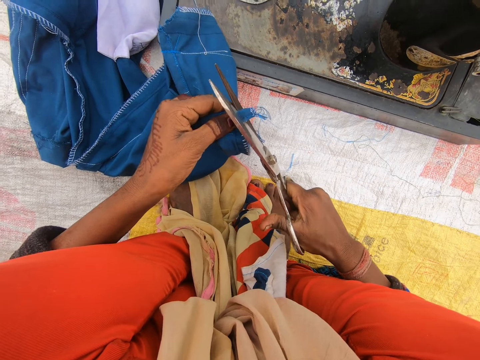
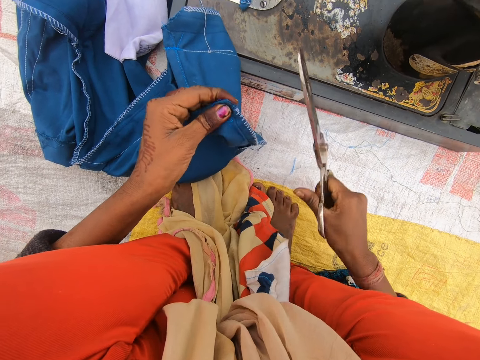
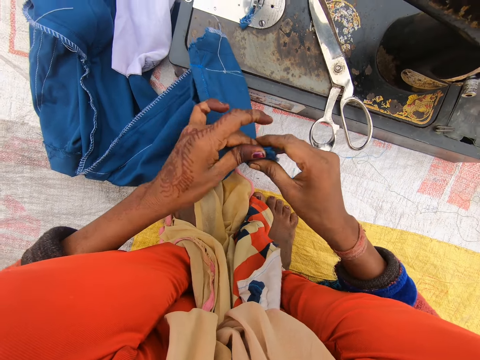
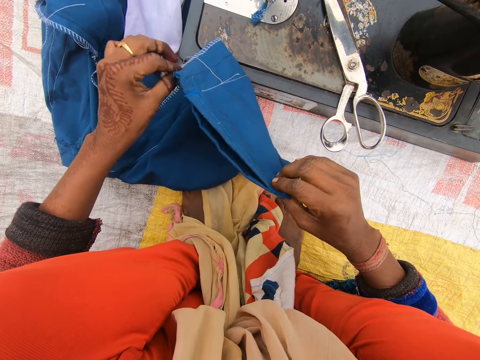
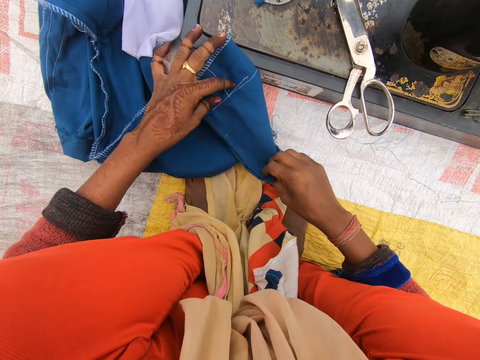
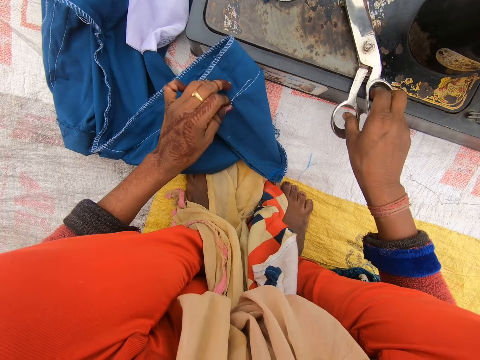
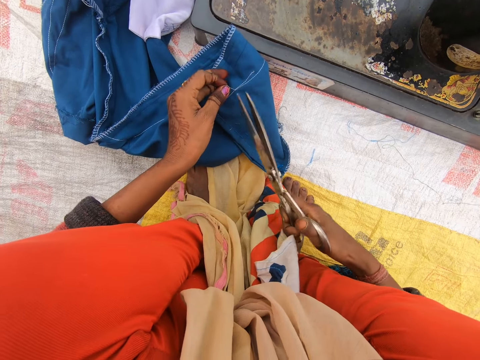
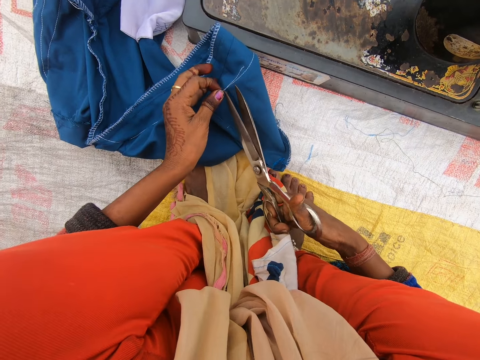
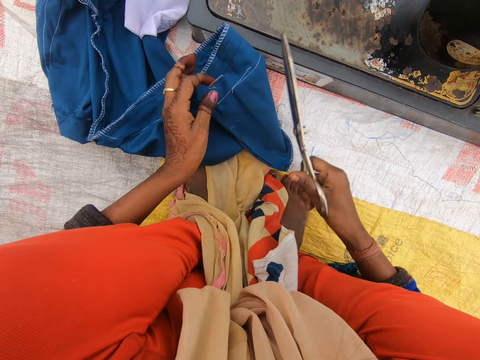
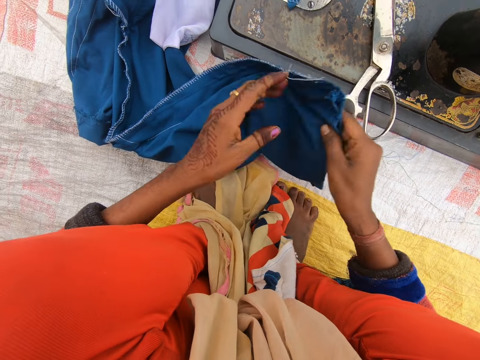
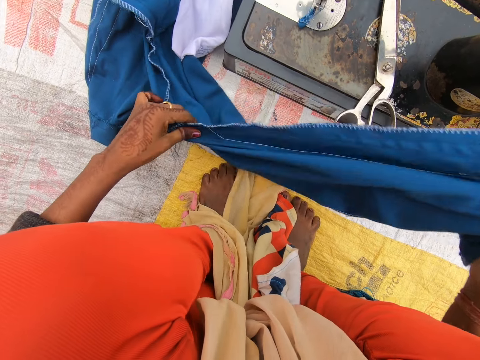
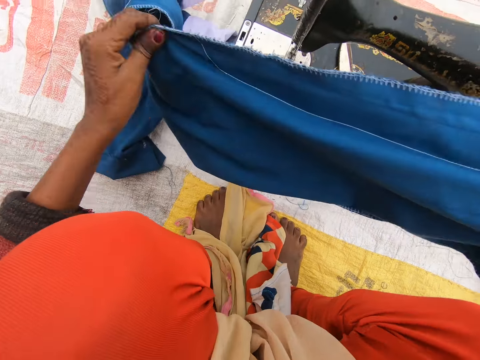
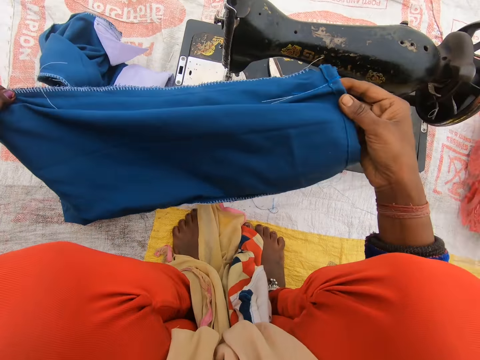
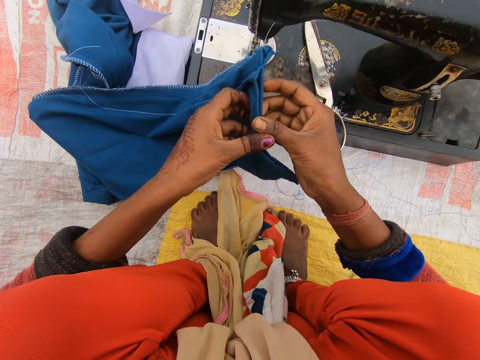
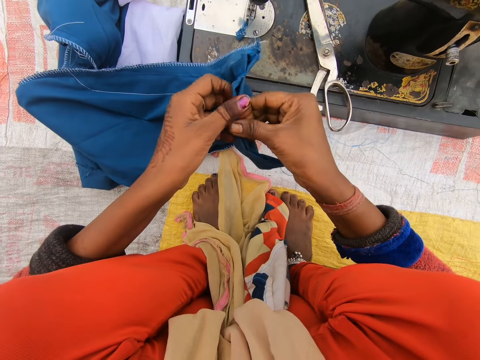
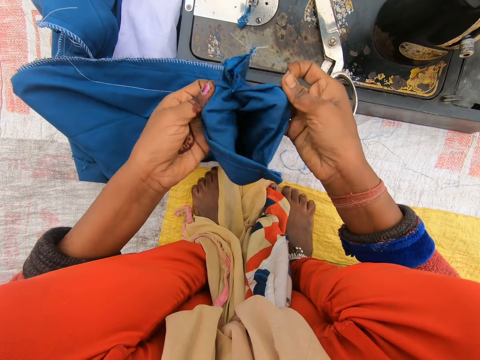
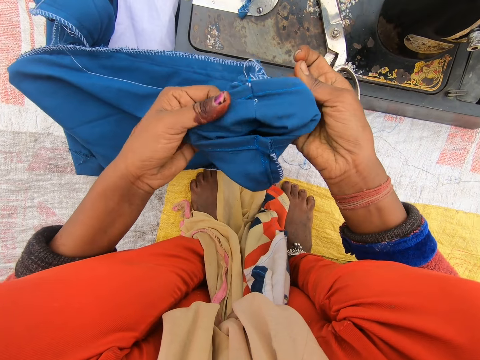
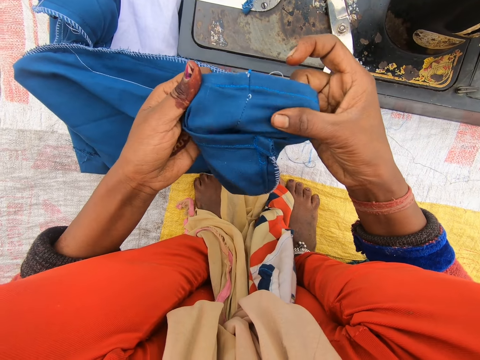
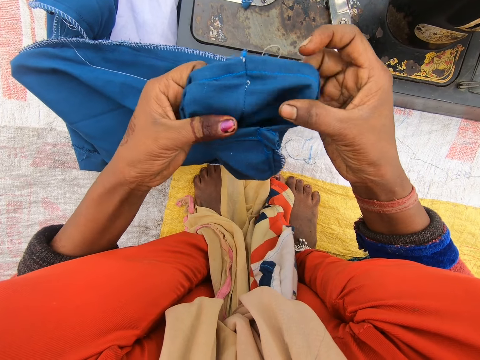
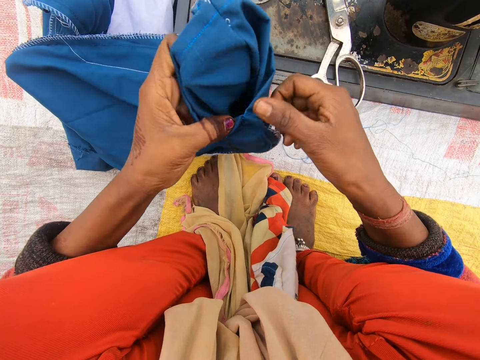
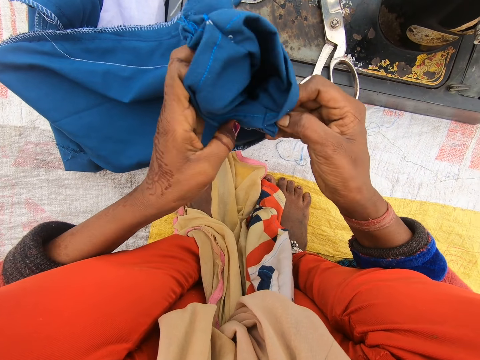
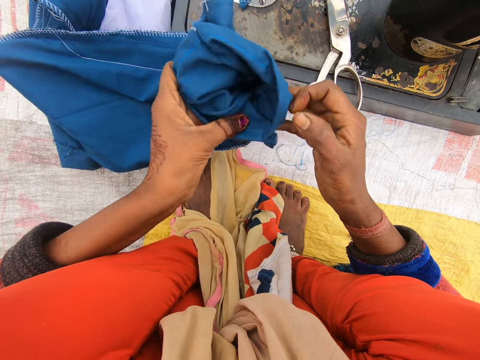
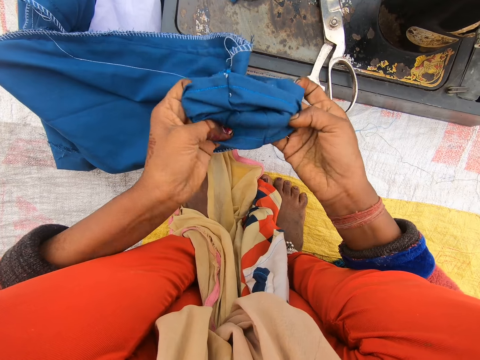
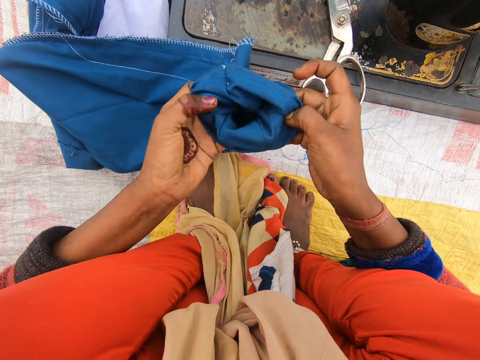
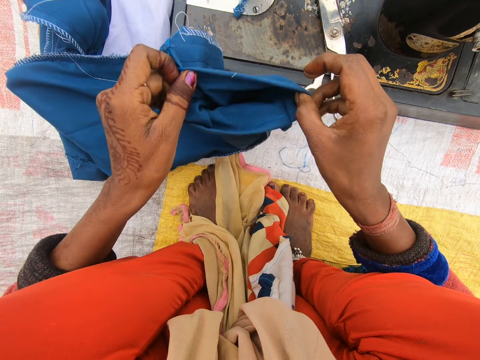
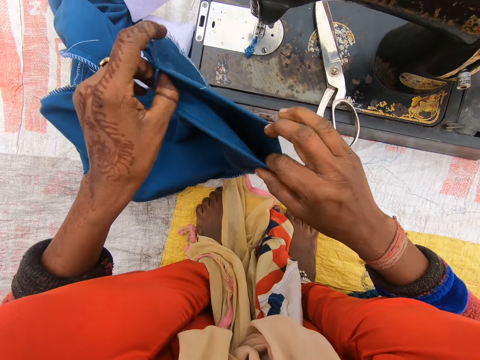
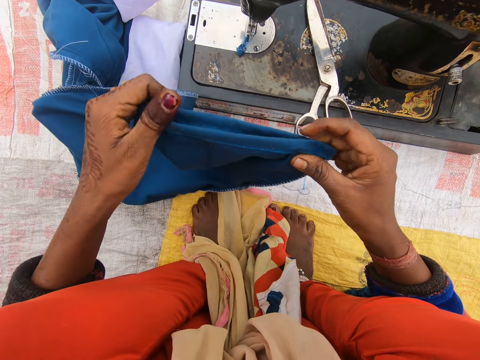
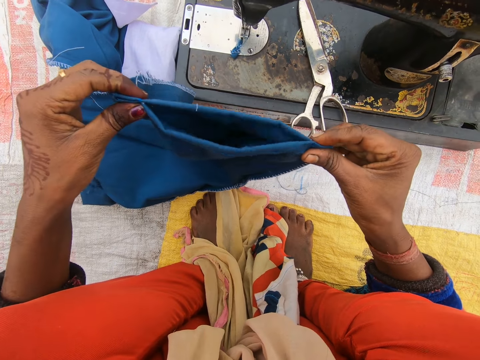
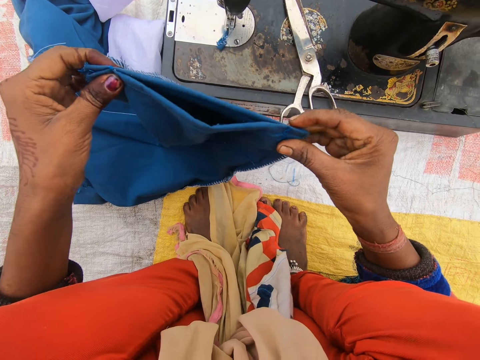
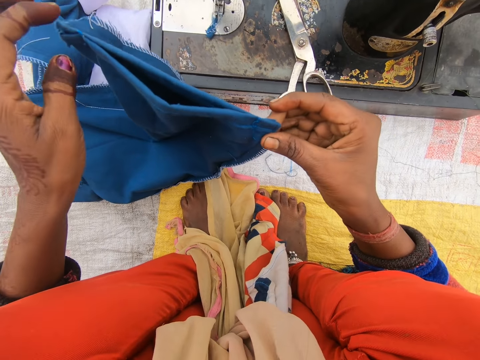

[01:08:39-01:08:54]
The camera wearer places the pair of scissors on the machine. They pull a thread on the pair of trousers. They pick up the pair of scissors on the machine. They cut the thread with the pair of scissors. They place the pair of scissors on the machine and stretch the pair of trousers. They turn over the tip of the pair of trousers. They turn the cloth inside out.

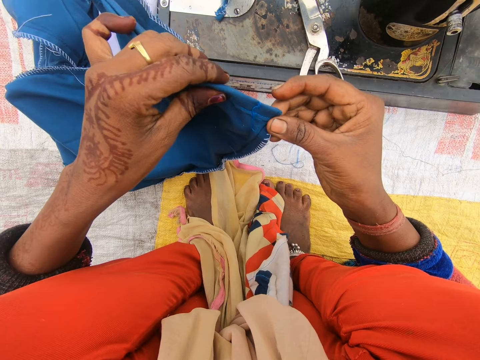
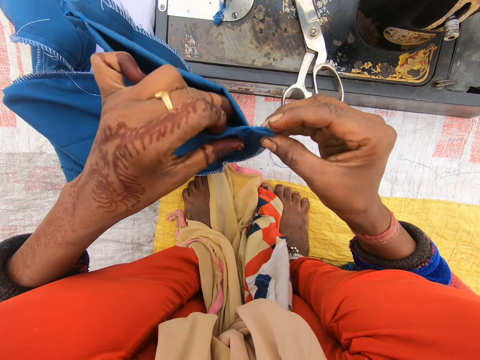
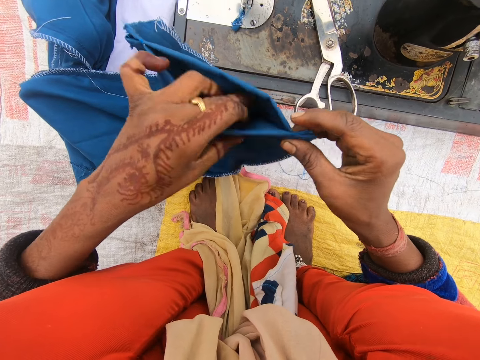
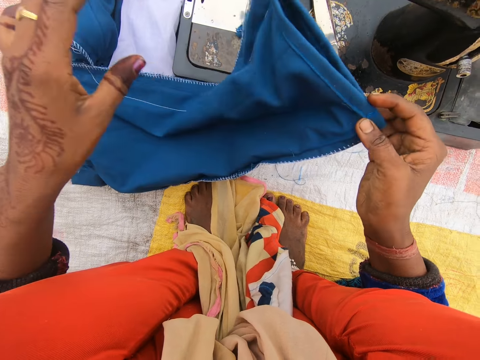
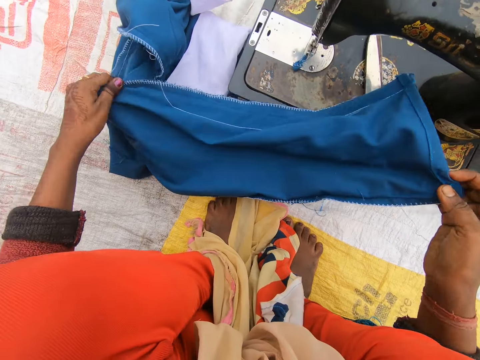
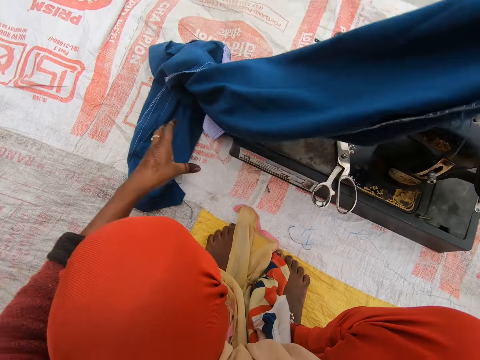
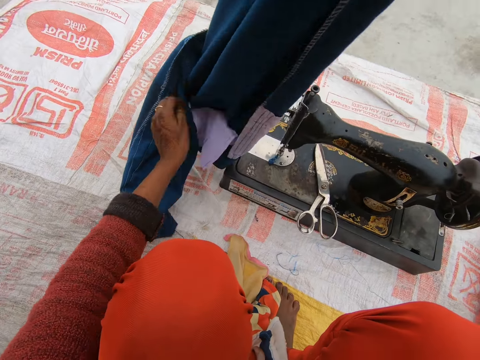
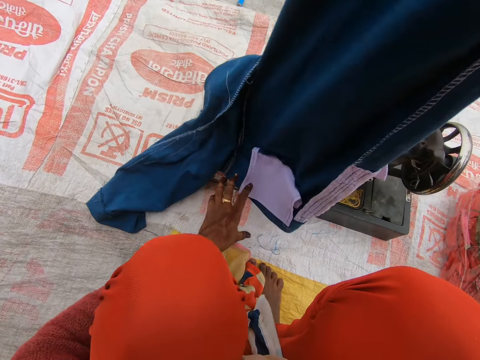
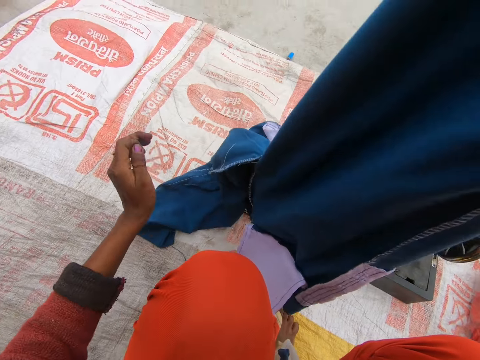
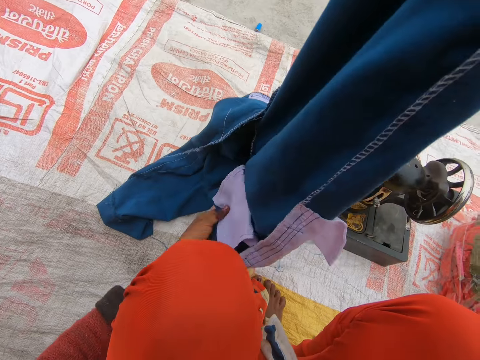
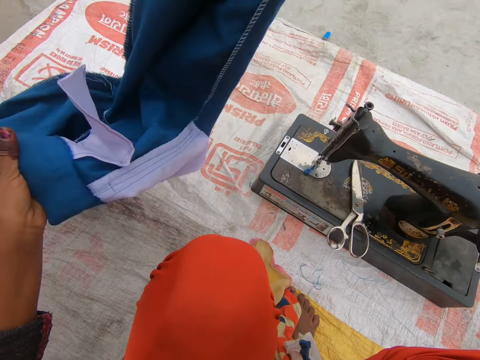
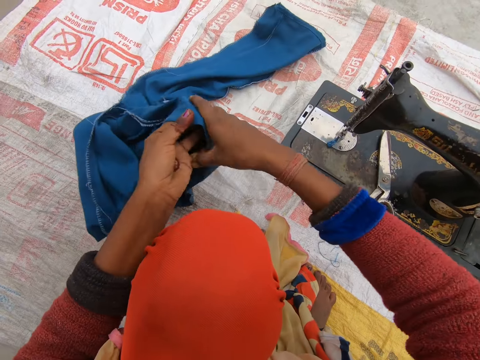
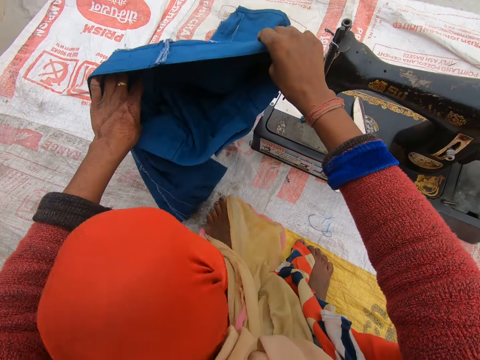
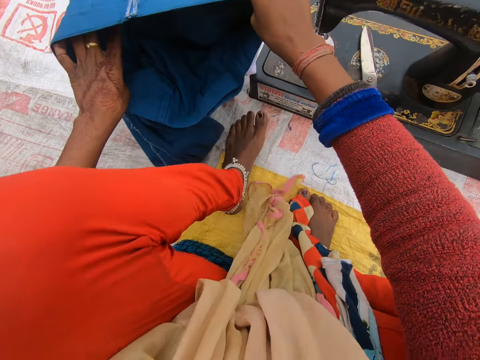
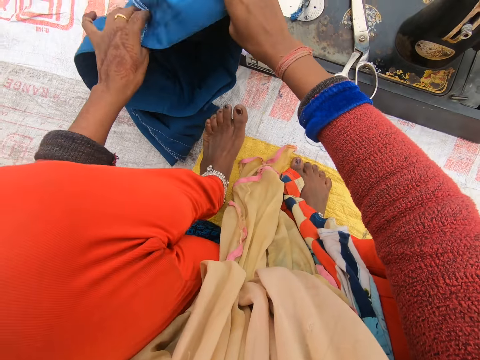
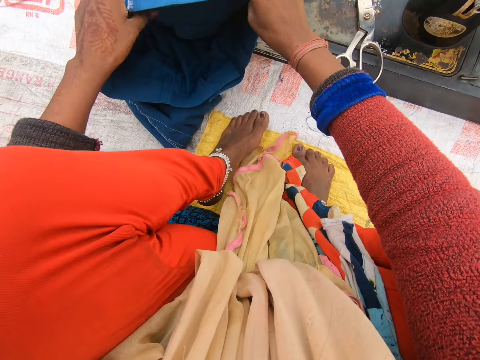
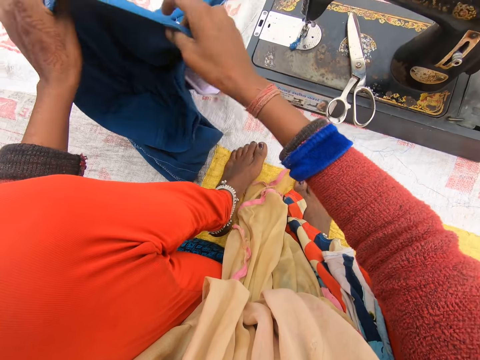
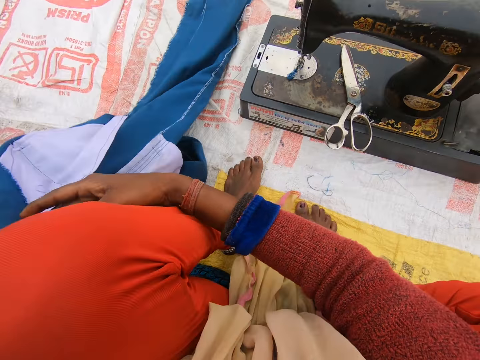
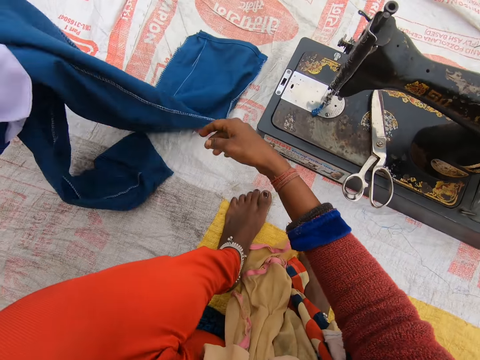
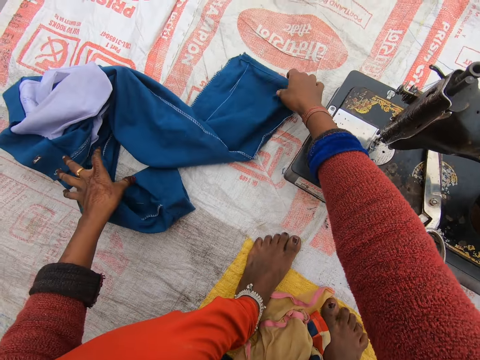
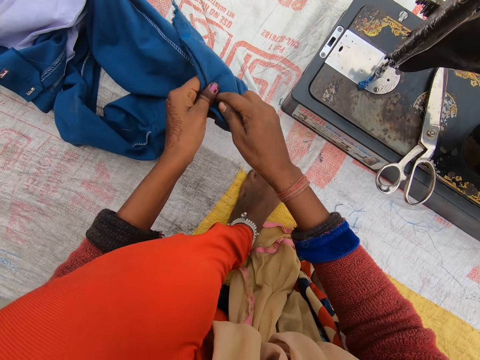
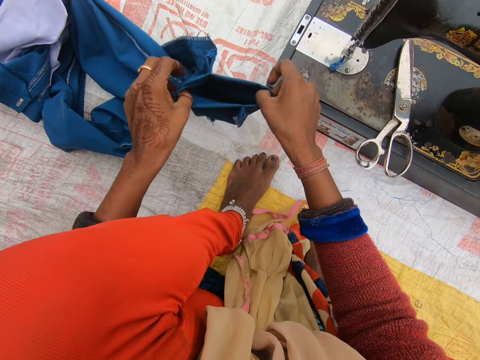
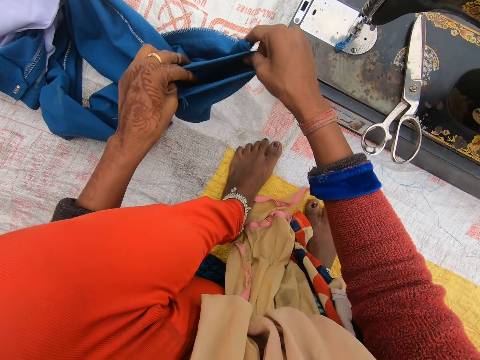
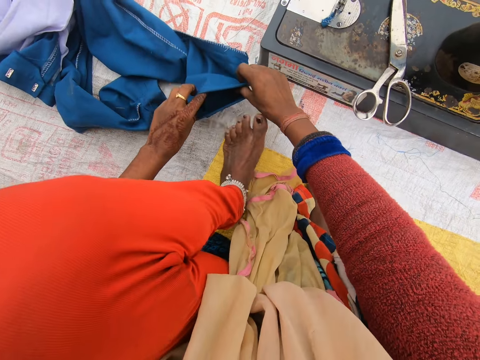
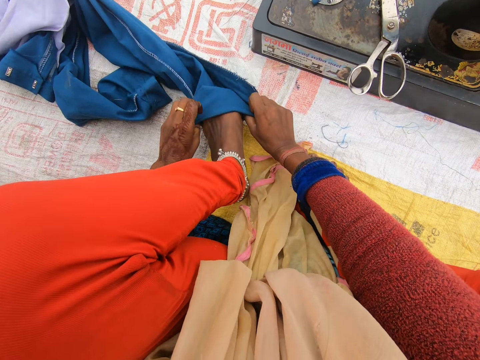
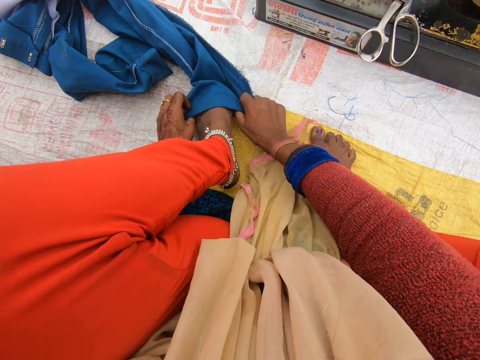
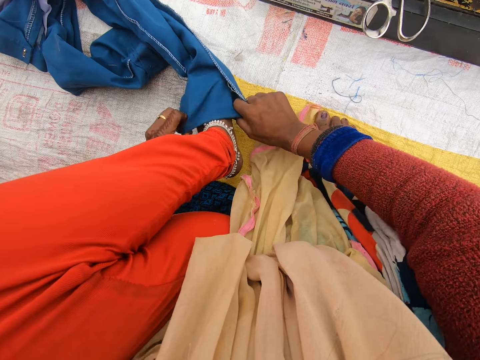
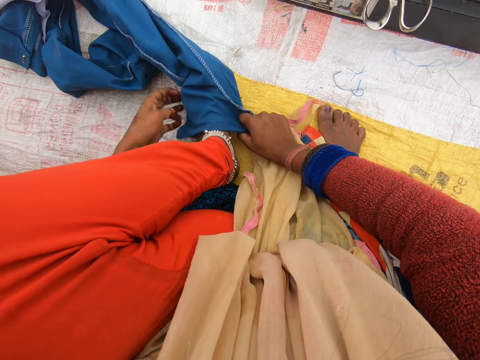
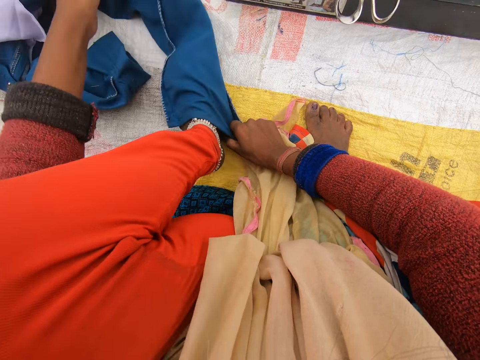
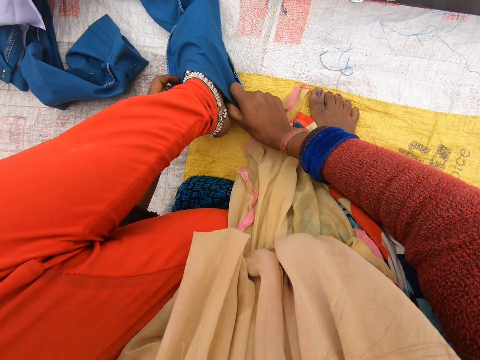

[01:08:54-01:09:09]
The camera wearer pulls the cloth up. She drops the pair of trousers on the mat. She picks up the pair of trousers on the mat. She opens the tip of the pair of trousers. She wears one of the legs of the pair of trousers on her left foot.
